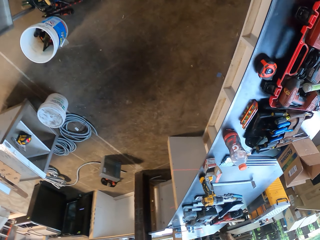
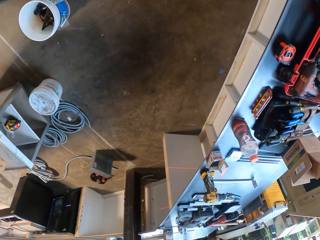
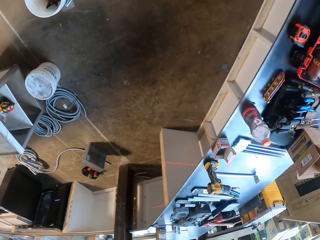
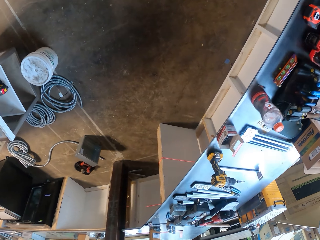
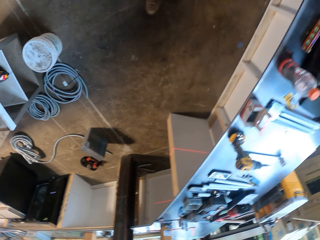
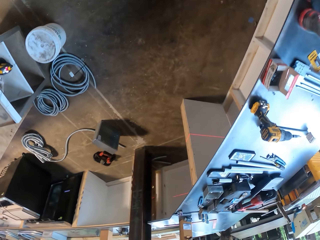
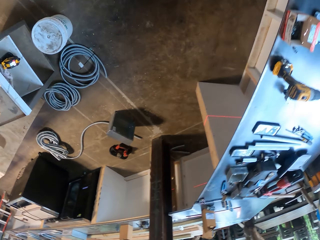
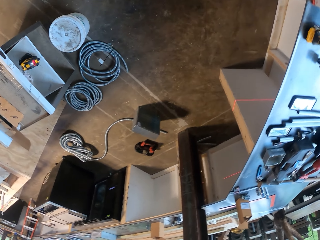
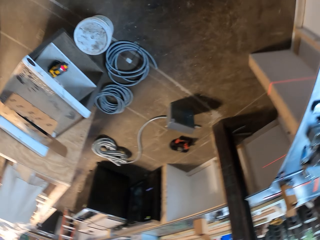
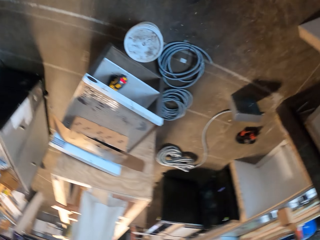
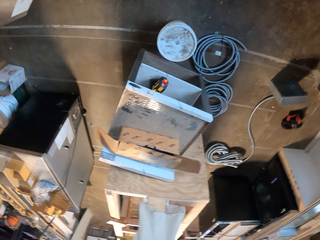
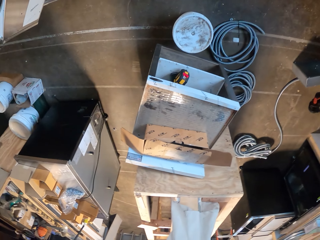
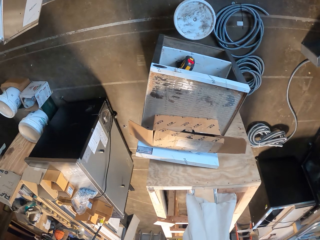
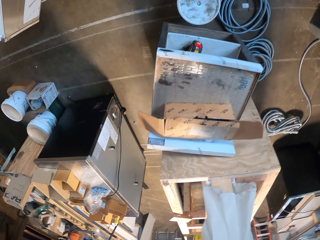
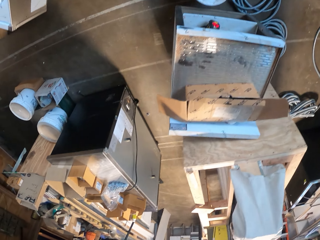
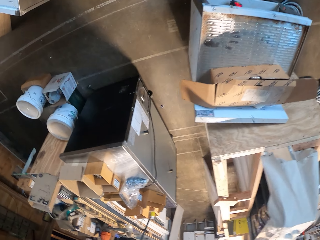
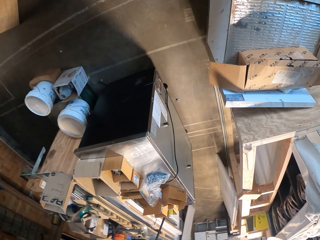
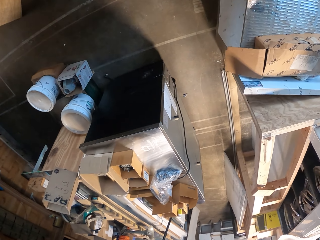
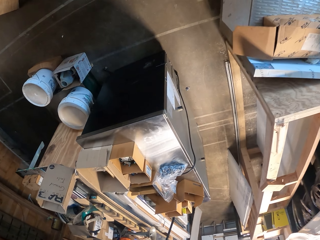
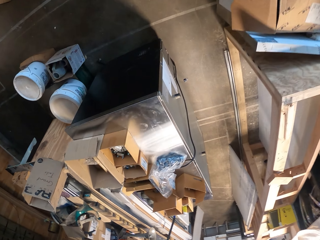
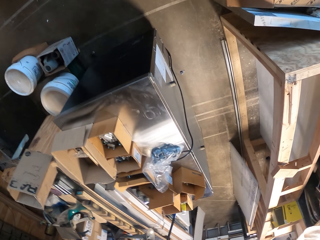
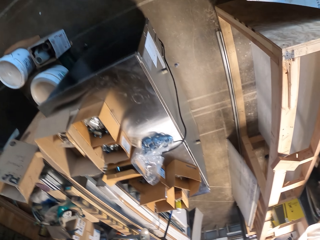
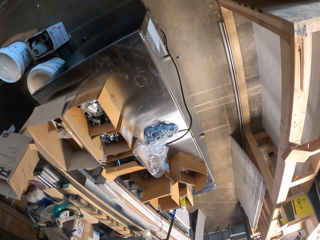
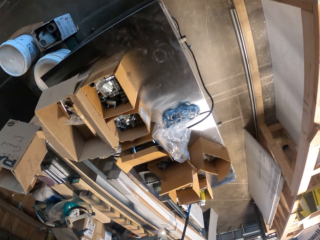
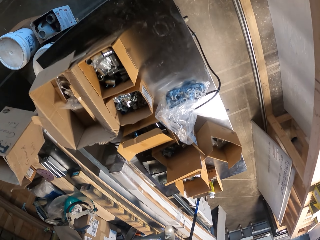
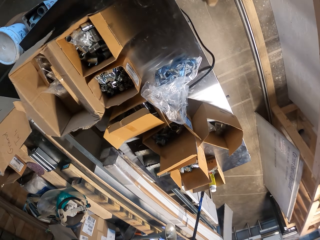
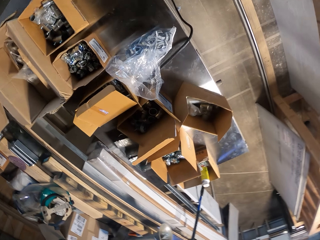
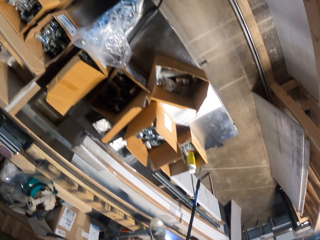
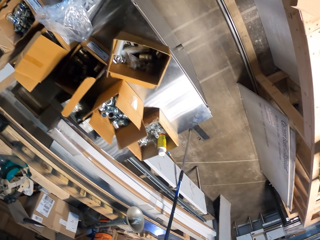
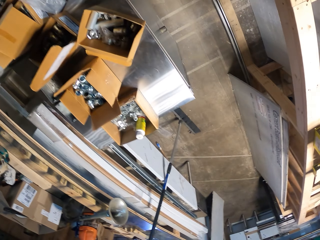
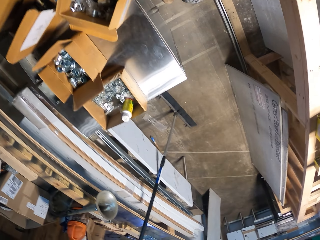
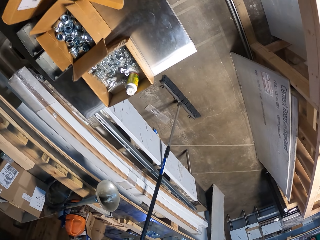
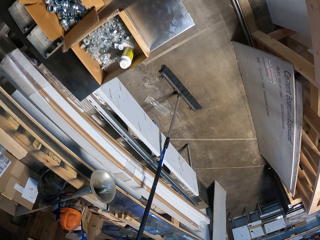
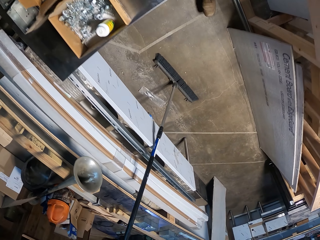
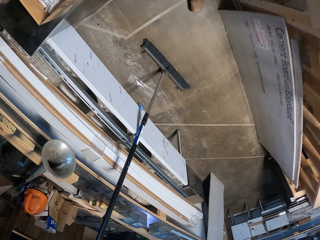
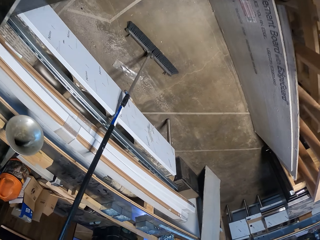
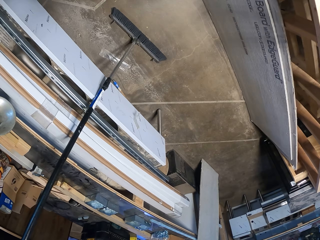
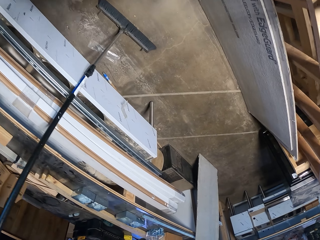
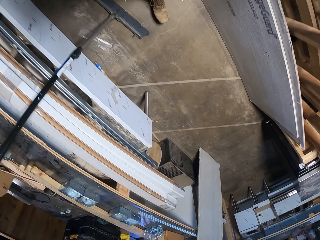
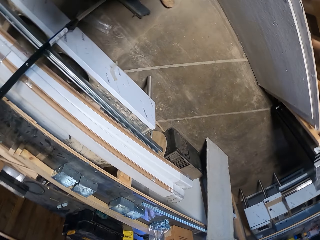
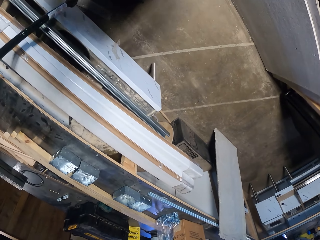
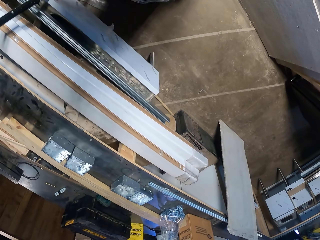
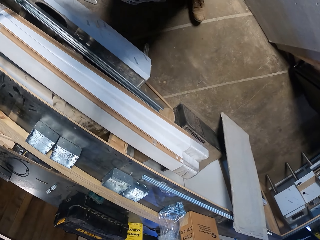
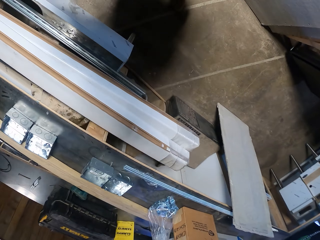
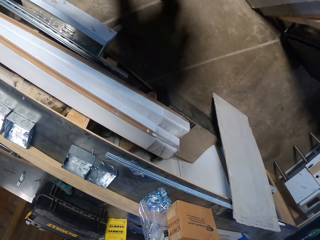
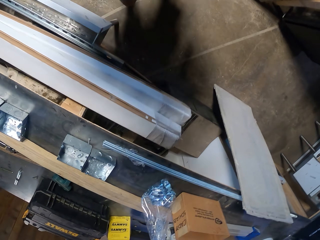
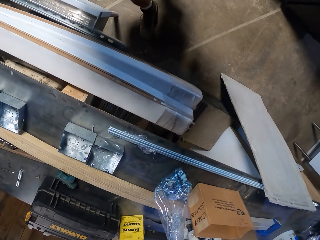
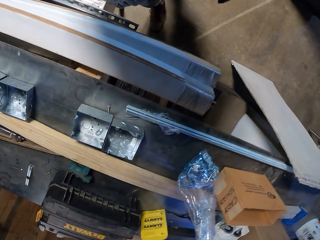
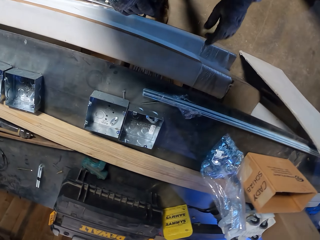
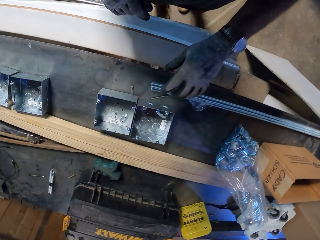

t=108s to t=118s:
The camera wearer walks around the room.

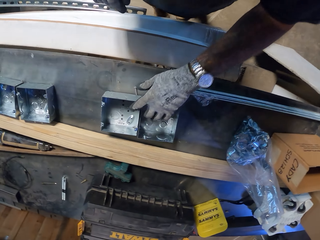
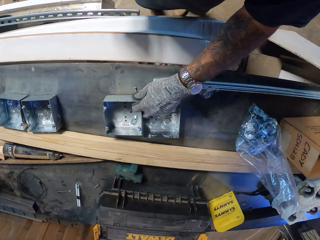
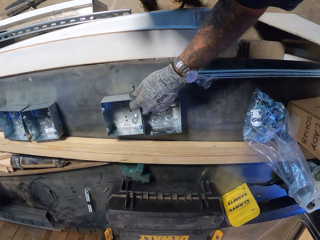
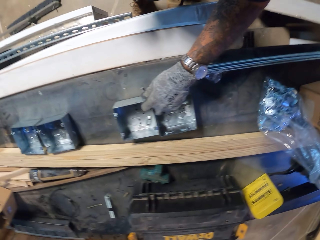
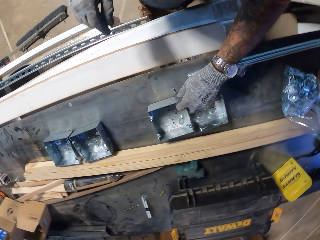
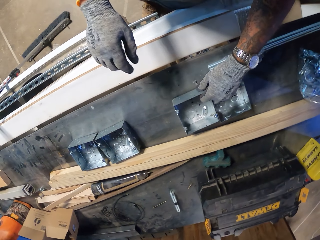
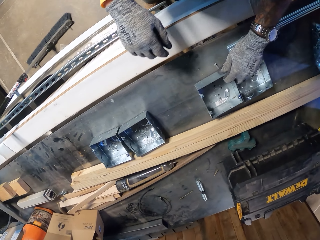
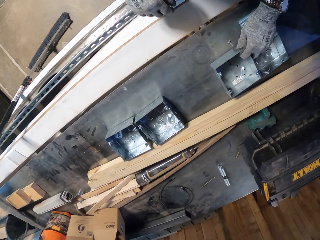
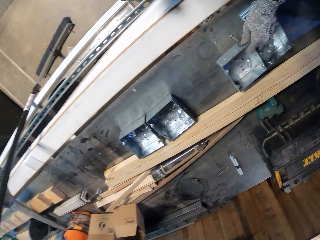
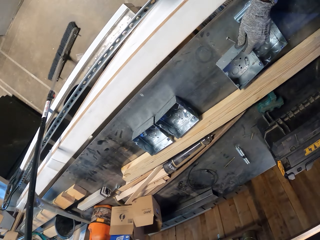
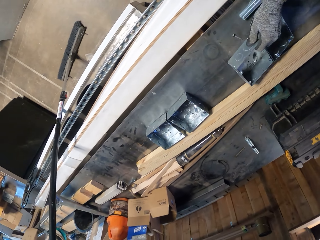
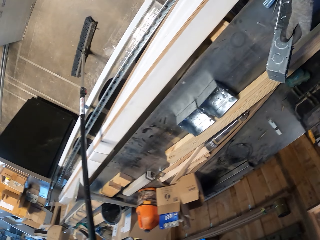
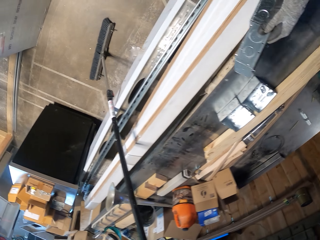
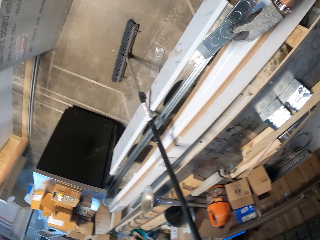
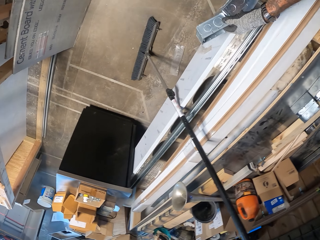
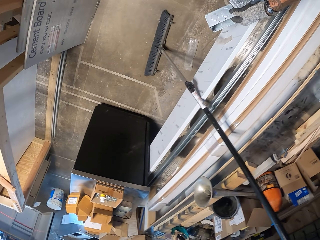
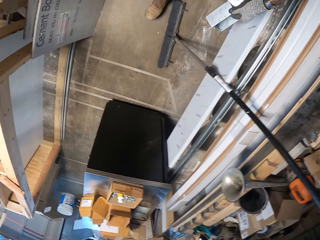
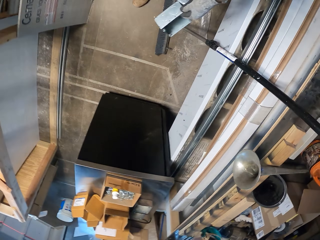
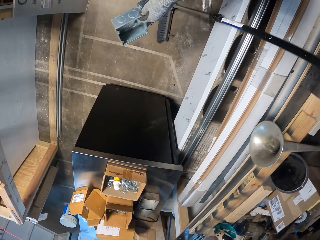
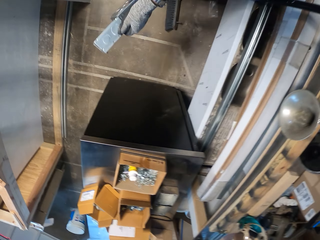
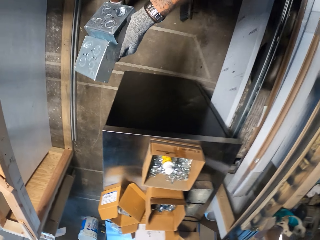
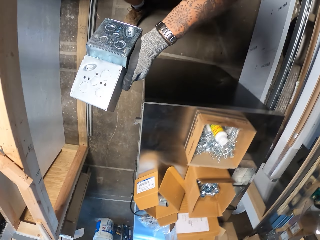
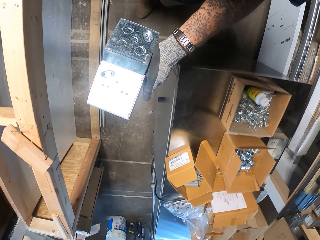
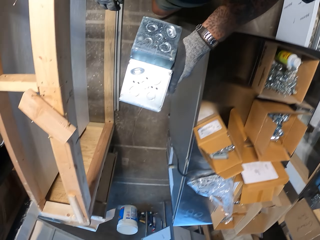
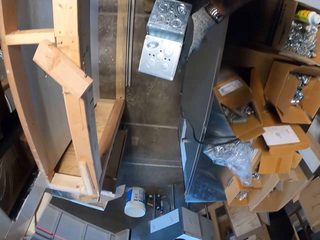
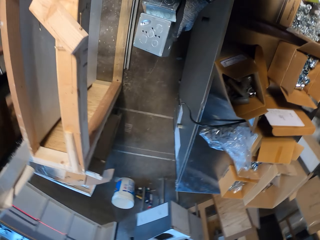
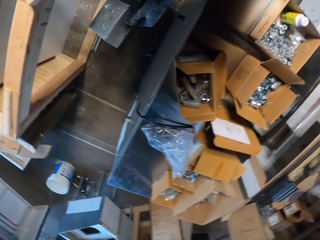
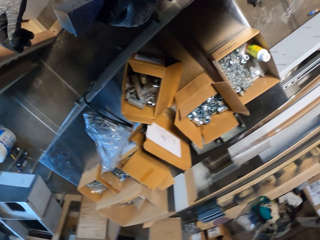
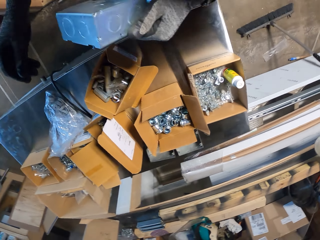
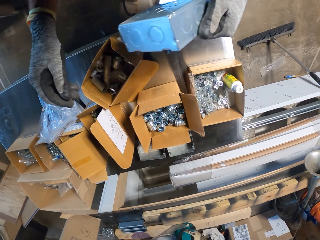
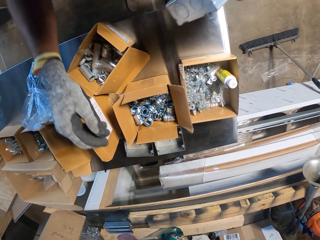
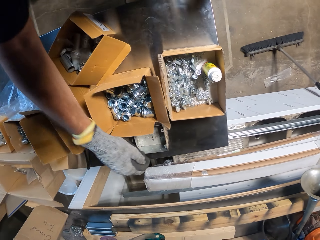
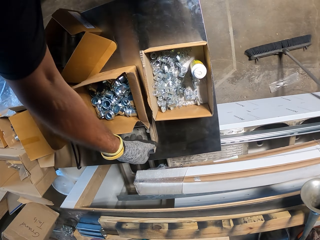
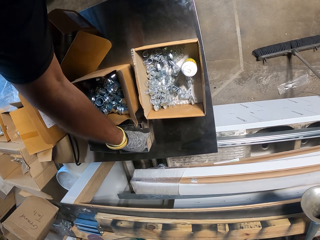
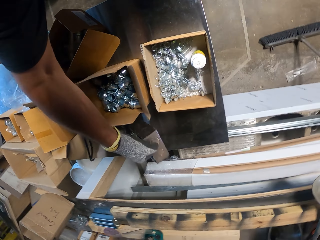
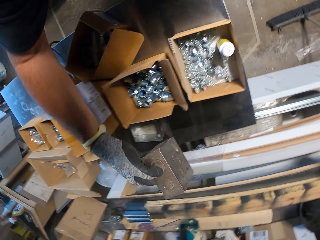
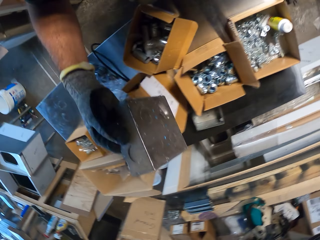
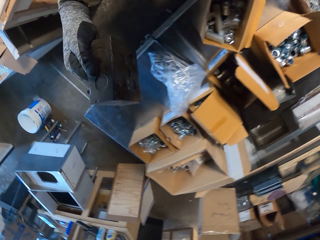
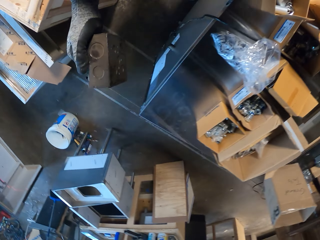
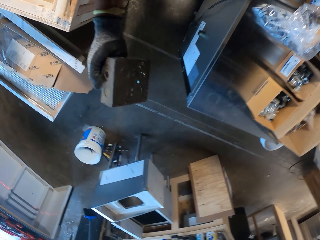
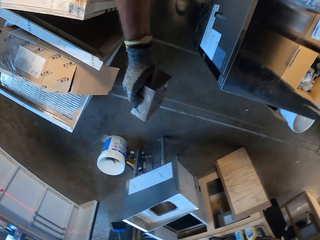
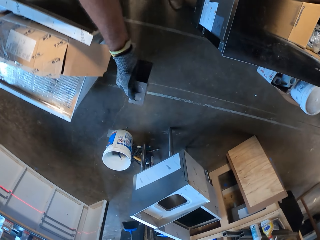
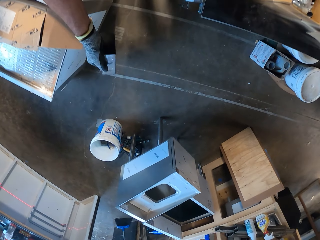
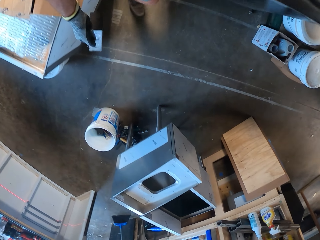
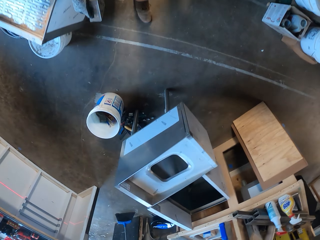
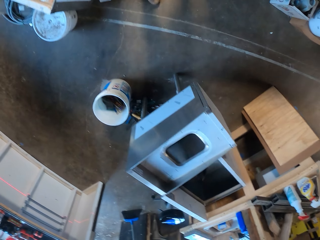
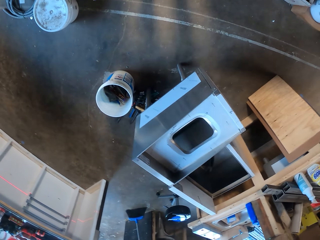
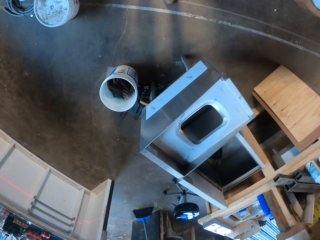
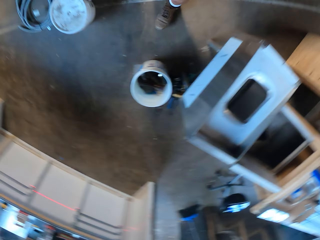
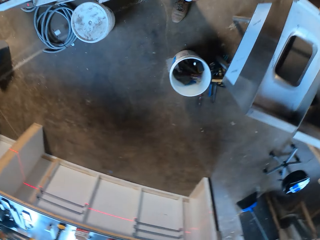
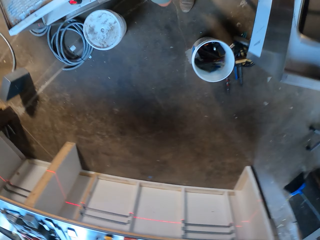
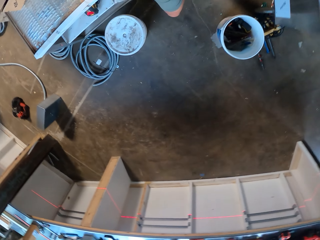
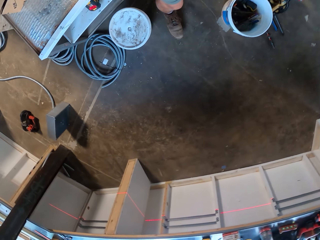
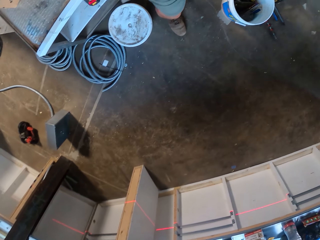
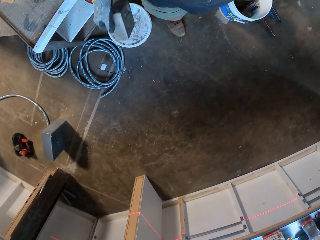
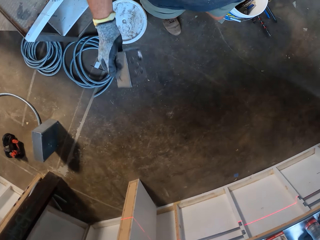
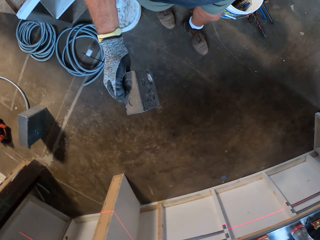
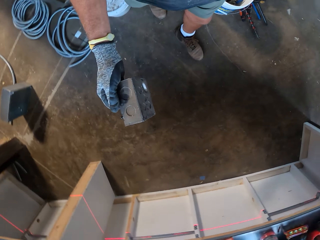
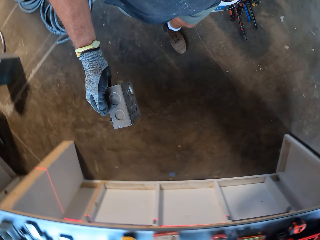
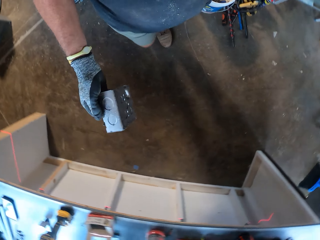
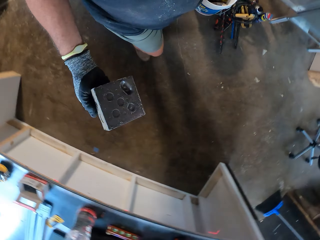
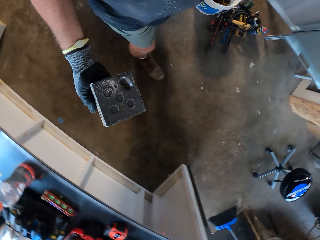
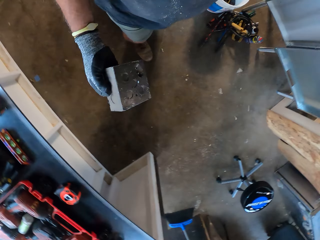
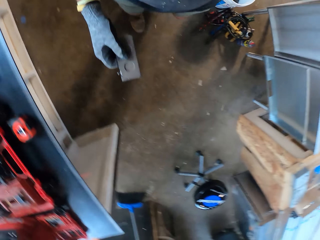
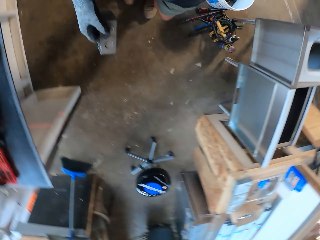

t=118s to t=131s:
The camera wearer picks up the metal boxes from the table. They walk around the room. They pick up the metal box from the table. They walk around the room again.
